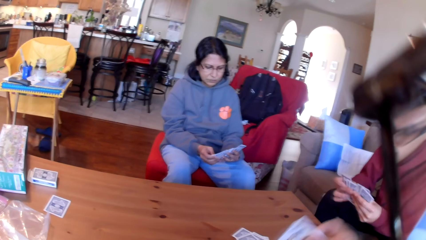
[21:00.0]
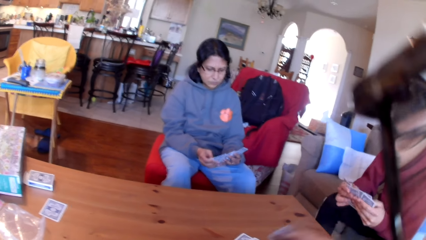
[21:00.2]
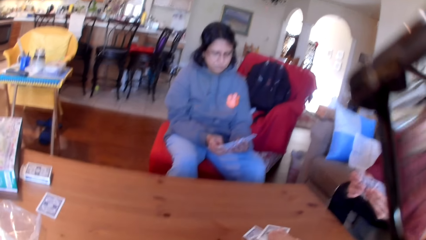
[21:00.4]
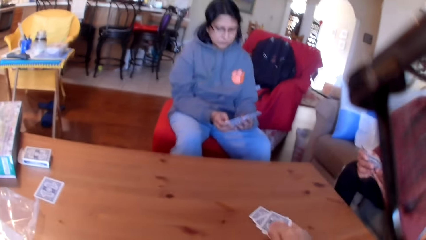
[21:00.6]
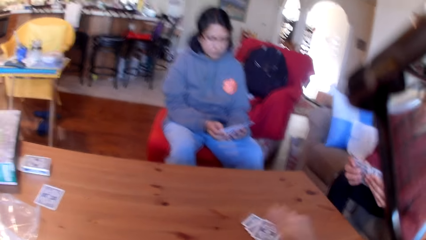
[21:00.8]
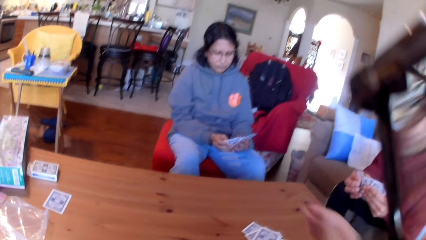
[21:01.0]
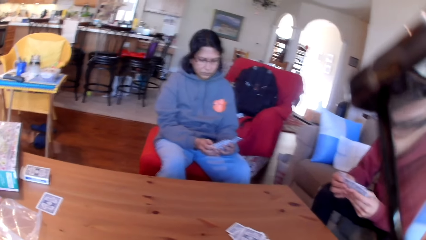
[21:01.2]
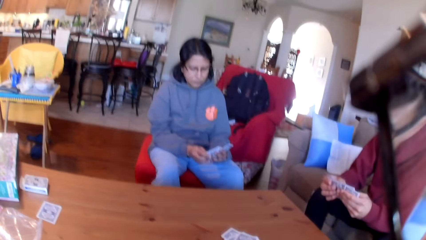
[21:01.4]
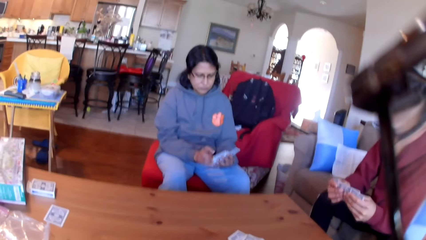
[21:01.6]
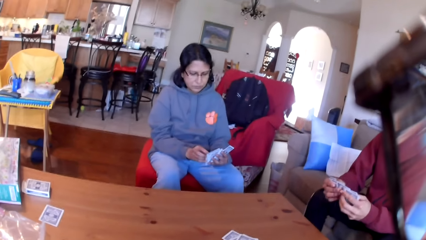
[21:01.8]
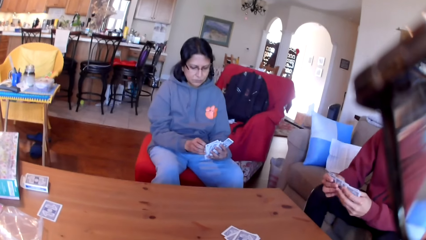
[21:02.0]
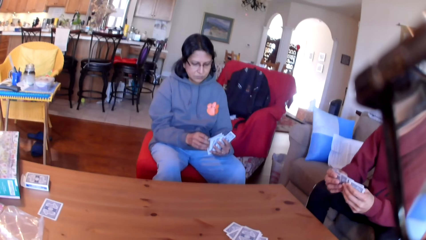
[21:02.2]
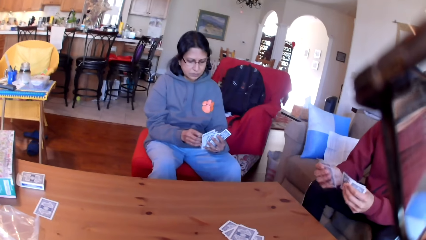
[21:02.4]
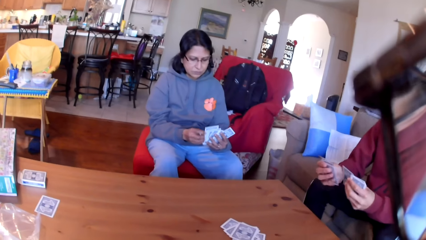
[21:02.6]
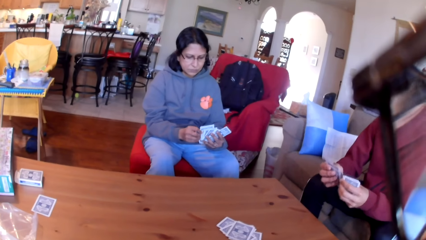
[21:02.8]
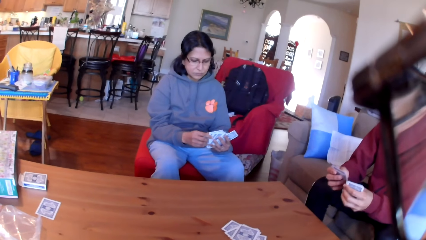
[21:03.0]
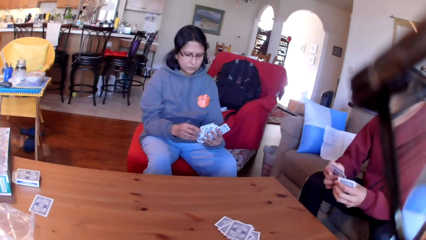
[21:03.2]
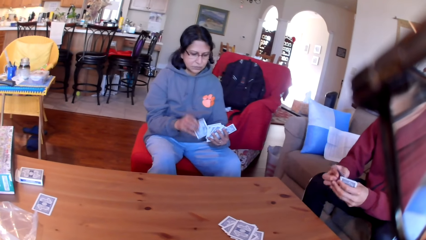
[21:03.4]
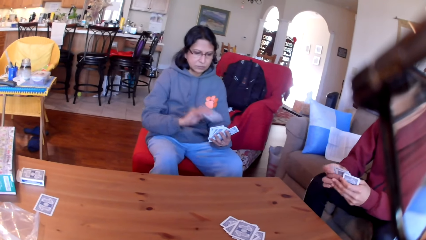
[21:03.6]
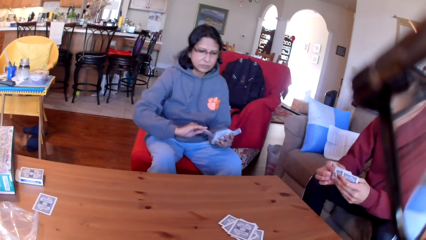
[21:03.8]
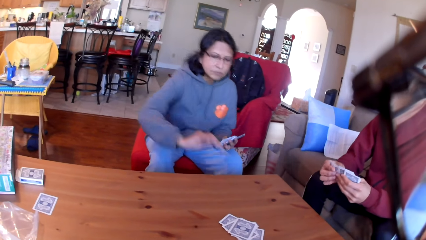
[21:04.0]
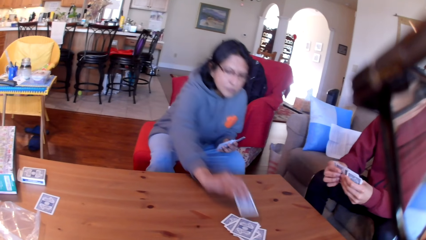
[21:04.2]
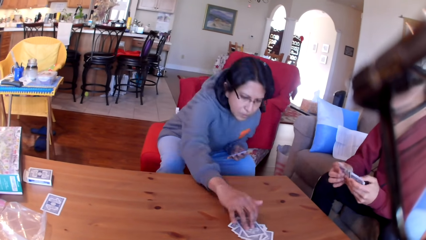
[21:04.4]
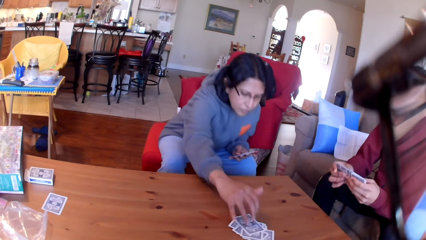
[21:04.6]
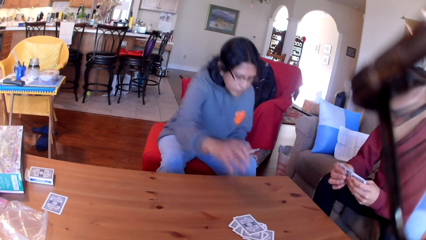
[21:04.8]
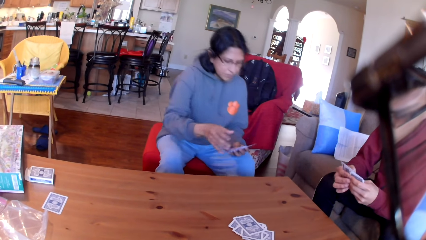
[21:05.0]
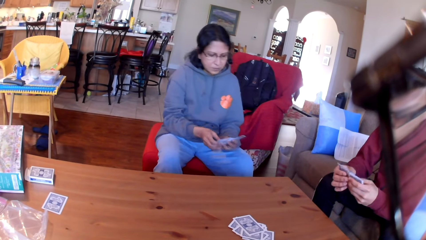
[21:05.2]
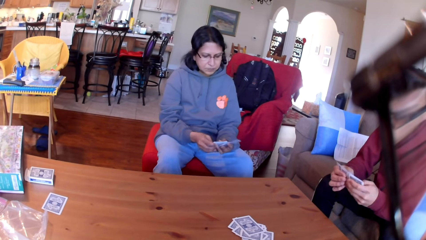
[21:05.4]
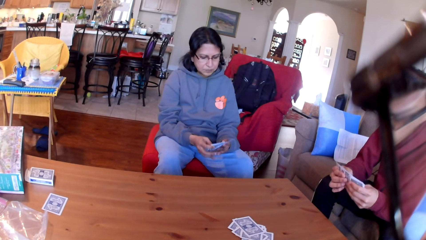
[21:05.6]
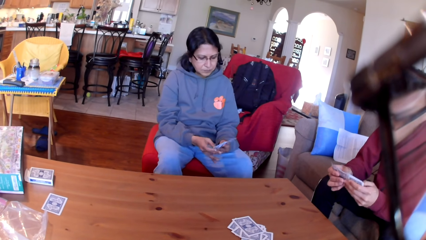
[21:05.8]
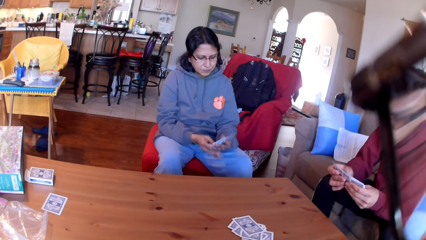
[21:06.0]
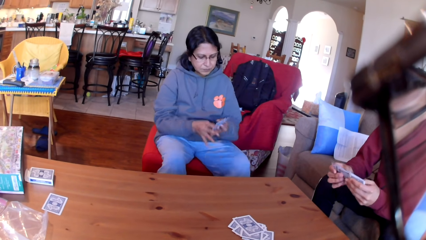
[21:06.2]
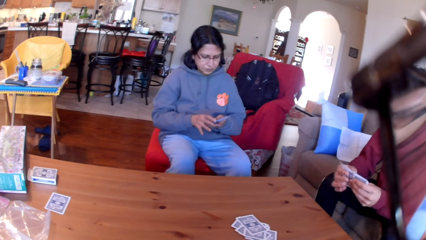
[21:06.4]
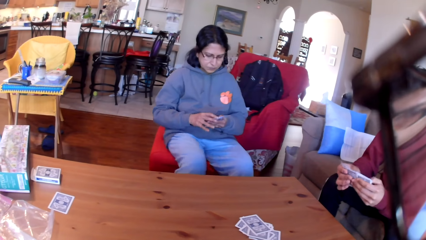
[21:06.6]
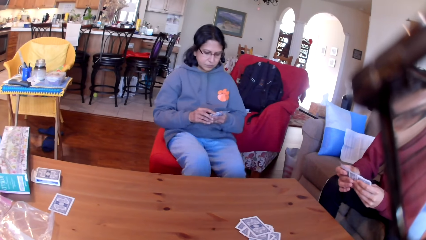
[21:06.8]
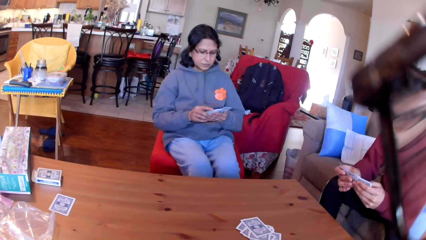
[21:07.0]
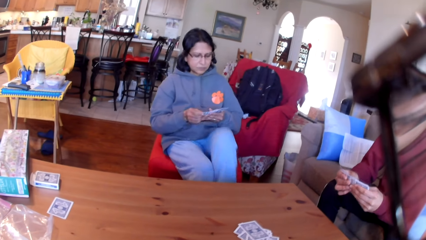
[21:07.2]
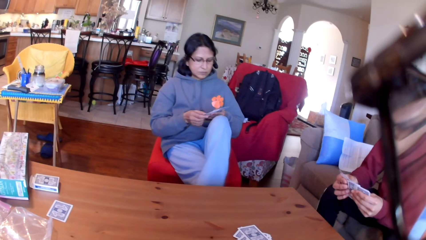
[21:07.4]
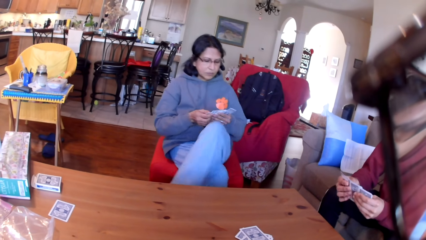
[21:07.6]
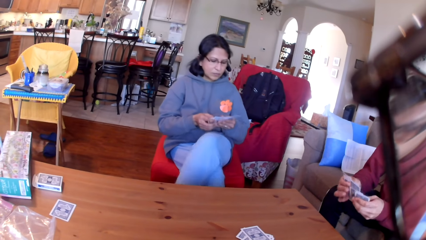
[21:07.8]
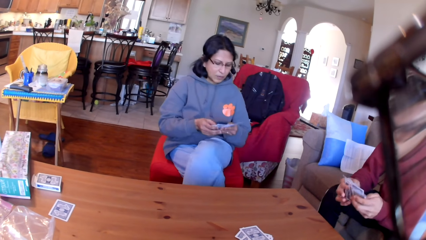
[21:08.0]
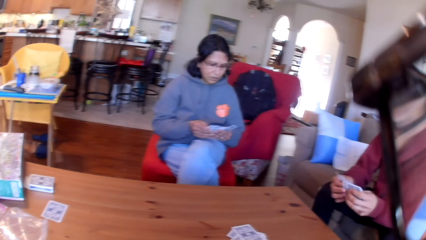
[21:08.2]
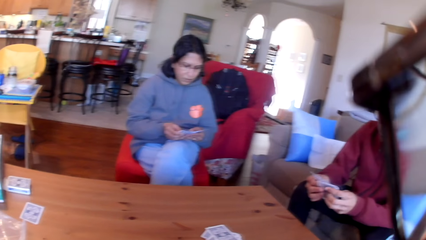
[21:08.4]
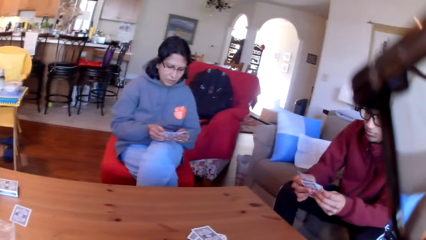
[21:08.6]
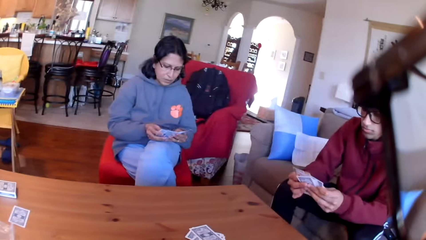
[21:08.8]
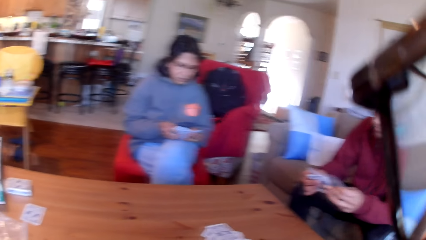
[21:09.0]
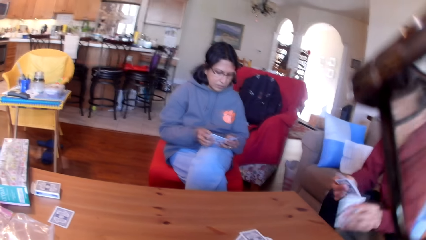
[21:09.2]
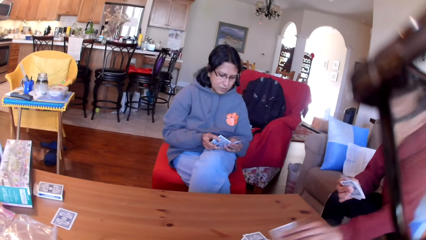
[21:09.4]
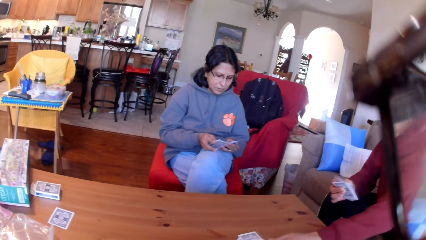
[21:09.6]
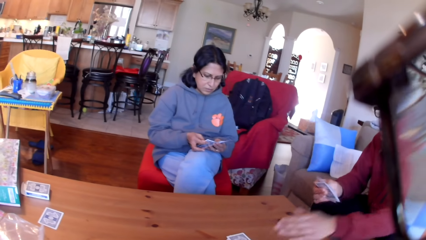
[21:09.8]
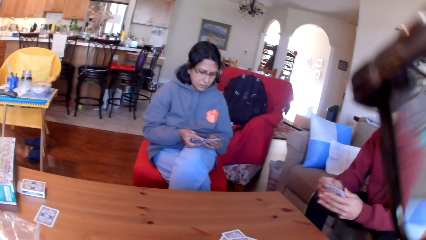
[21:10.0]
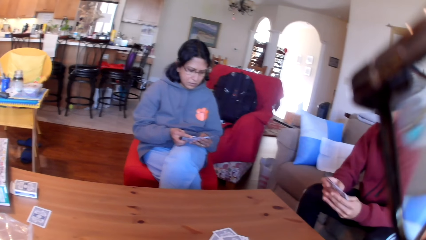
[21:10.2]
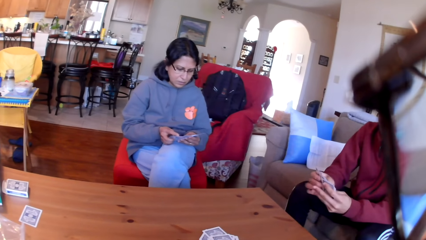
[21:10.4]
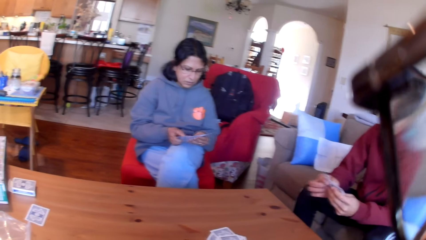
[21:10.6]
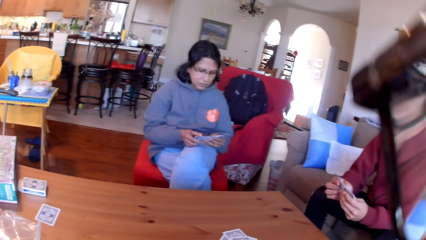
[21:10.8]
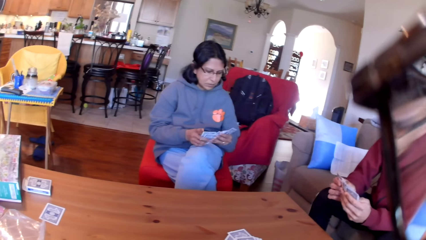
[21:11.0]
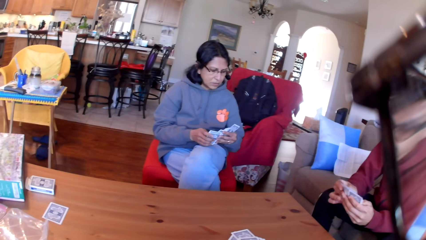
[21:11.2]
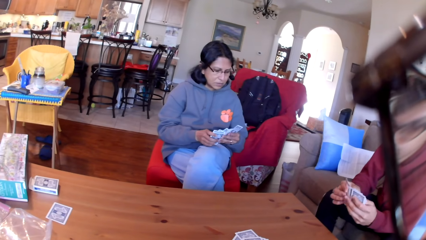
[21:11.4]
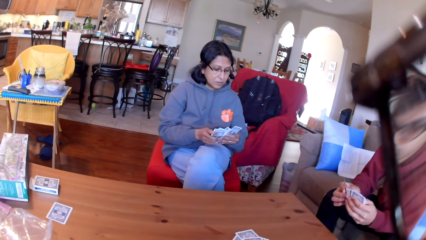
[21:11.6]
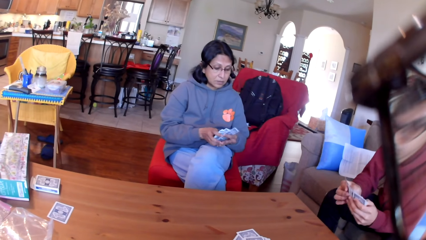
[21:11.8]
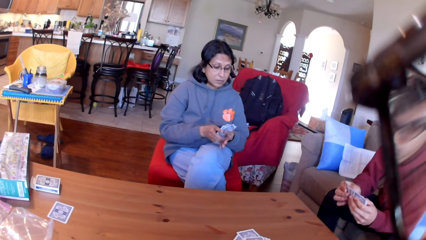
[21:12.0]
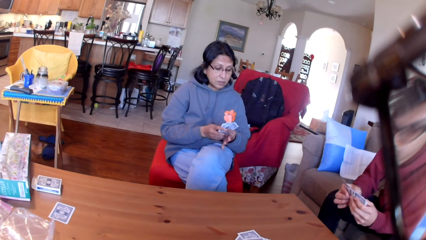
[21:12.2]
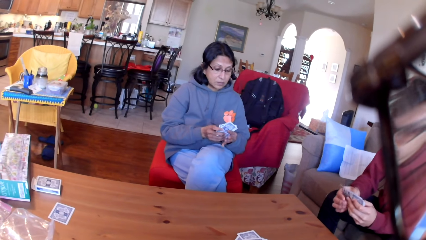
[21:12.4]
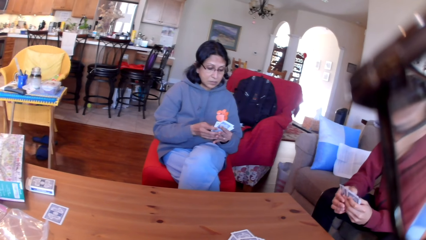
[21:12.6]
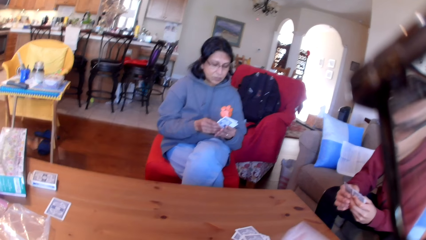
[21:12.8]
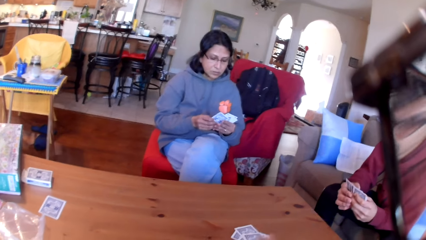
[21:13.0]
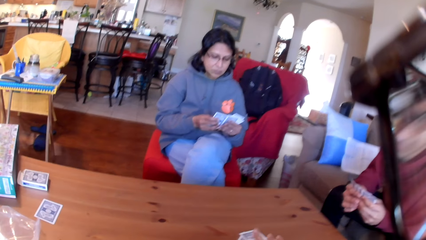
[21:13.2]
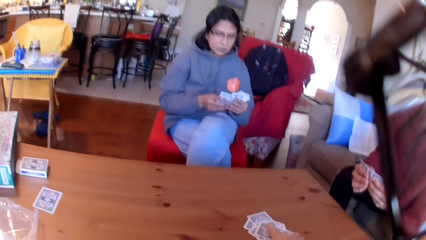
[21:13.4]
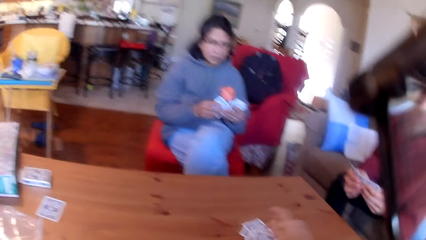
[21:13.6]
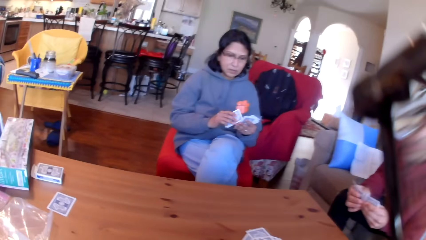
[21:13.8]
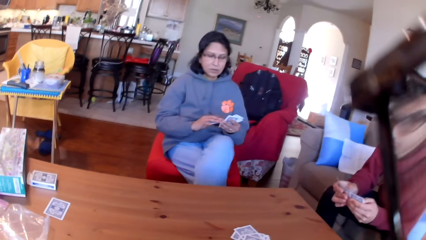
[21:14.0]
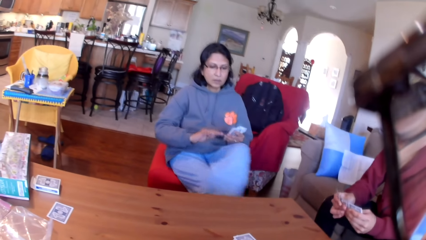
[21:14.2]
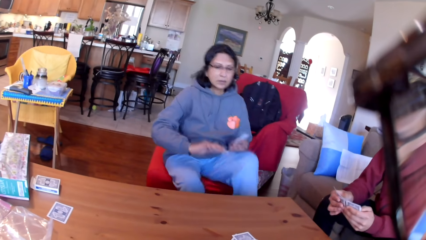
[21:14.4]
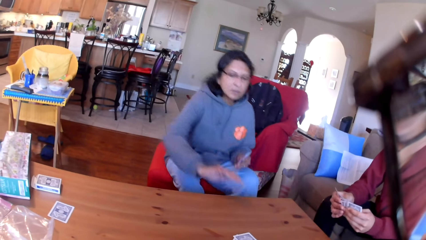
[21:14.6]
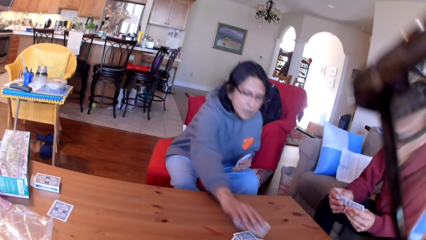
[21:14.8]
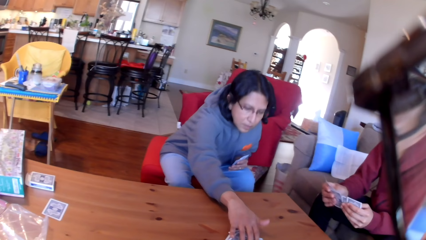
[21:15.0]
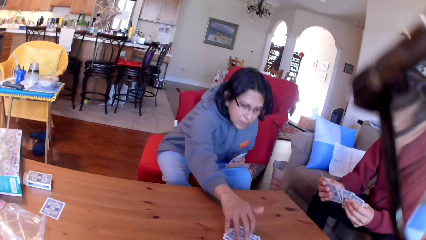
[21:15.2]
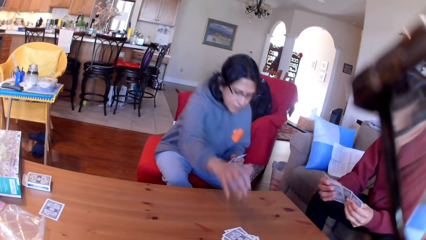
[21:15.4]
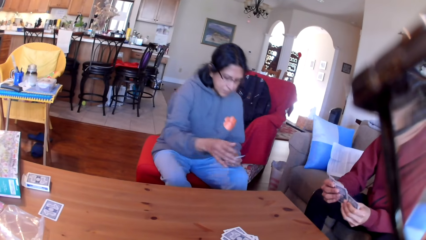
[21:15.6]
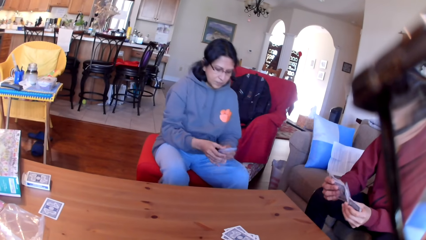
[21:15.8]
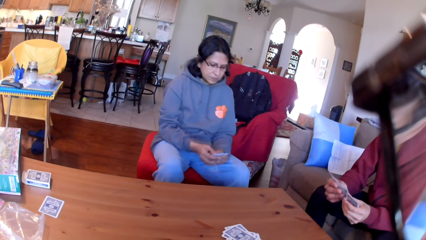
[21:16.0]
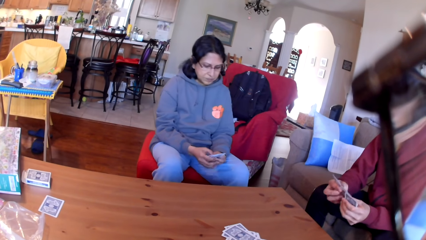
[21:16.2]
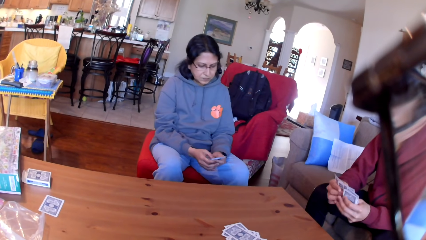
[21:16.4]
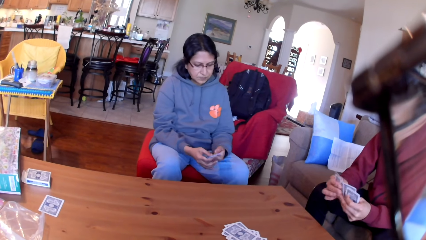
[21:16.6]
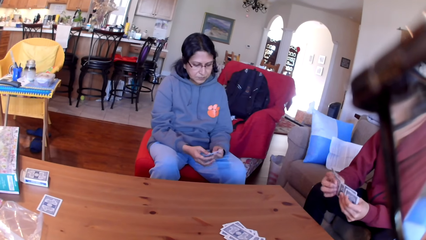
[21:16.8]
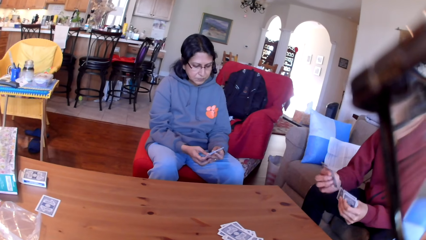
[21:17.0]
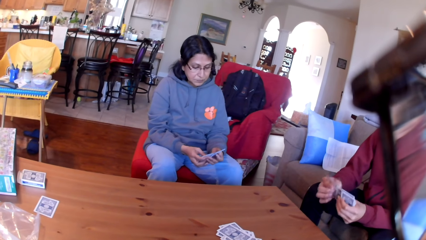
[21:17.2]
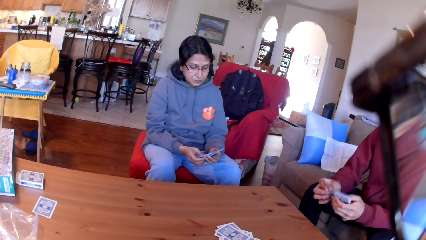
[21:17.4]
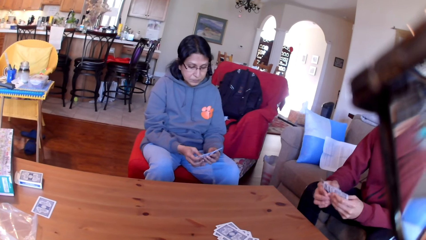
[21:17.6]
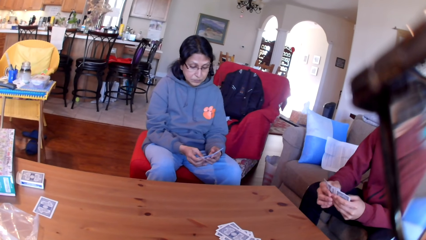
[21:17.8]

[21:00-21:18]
The camera wearer puts the card on the table. A woman puts the card on the table. A man moves the cards in his hands. The woman moves the cards in her hands. The man puts the card on the table. The woman moves the cards in her hands. The man moves the cards in his hands. The camera wearer puts the card on the table. The woman puts the card on the table. The man moves the cards in his hands.
